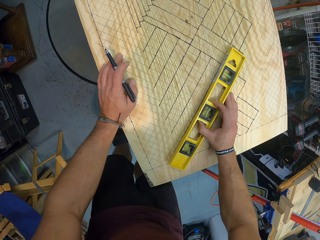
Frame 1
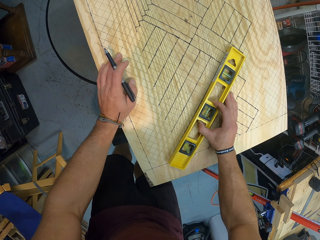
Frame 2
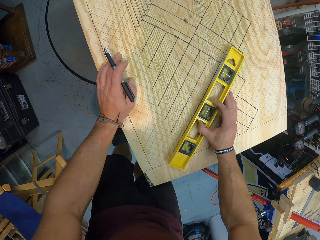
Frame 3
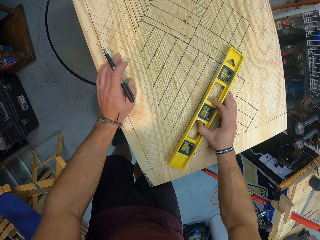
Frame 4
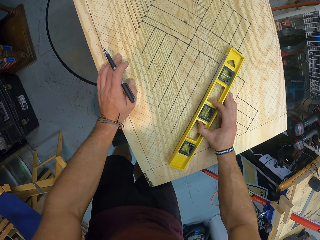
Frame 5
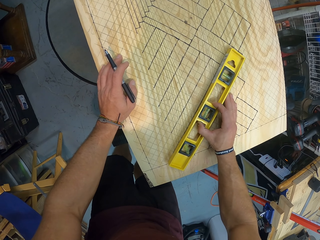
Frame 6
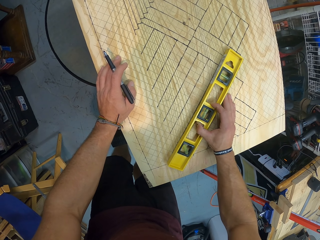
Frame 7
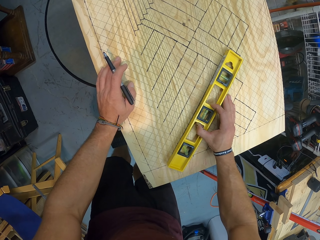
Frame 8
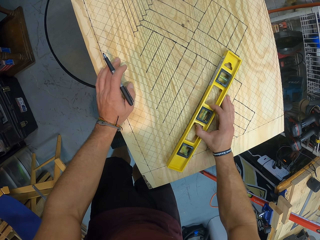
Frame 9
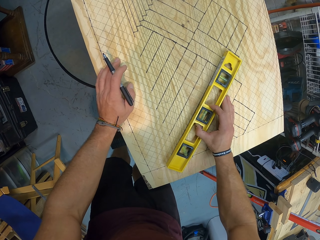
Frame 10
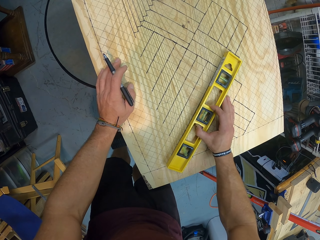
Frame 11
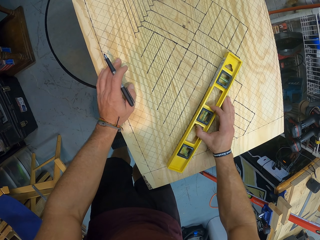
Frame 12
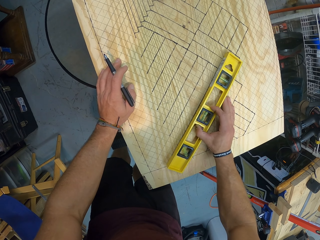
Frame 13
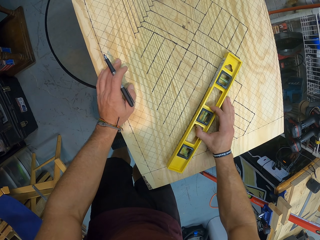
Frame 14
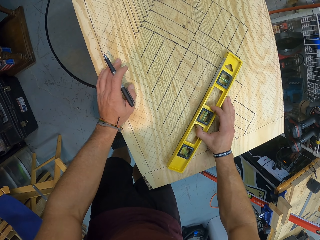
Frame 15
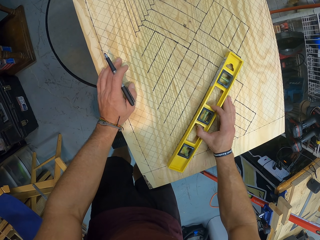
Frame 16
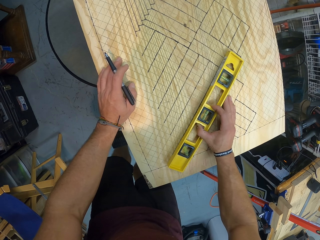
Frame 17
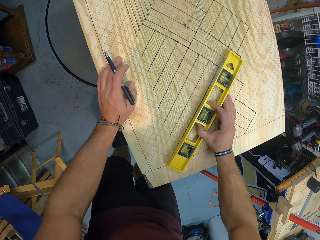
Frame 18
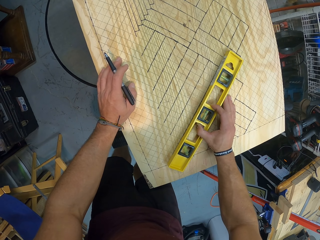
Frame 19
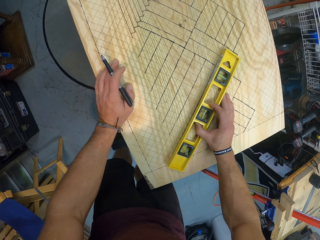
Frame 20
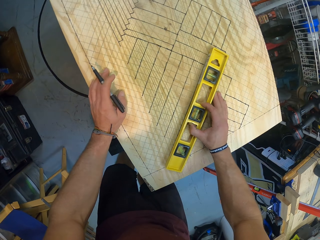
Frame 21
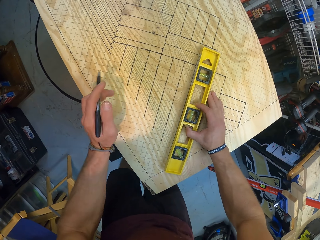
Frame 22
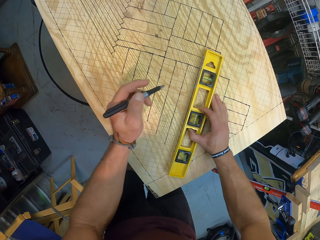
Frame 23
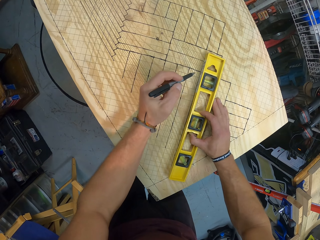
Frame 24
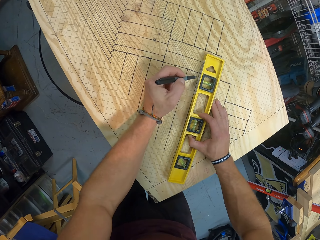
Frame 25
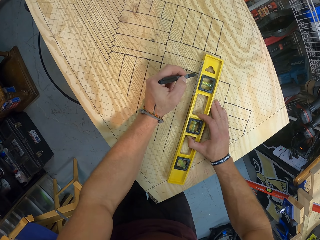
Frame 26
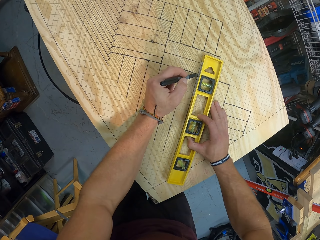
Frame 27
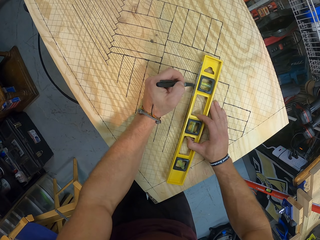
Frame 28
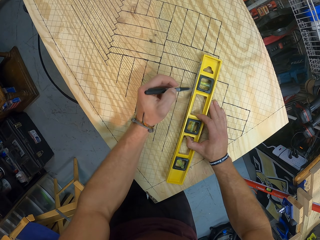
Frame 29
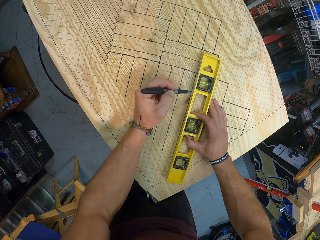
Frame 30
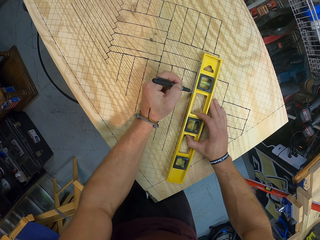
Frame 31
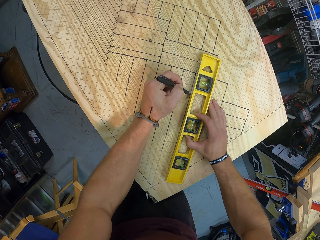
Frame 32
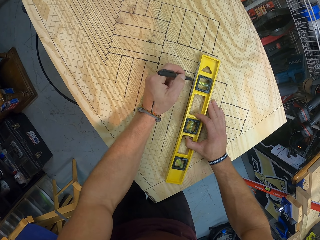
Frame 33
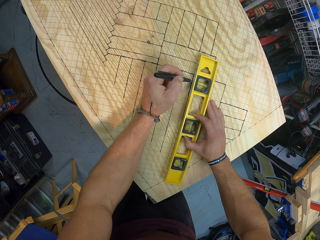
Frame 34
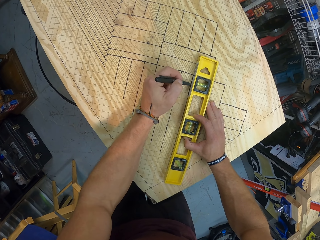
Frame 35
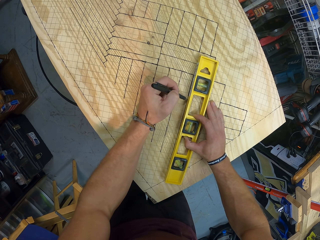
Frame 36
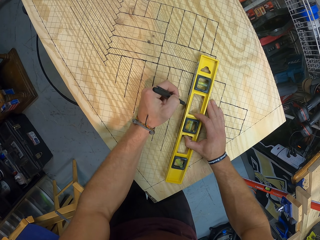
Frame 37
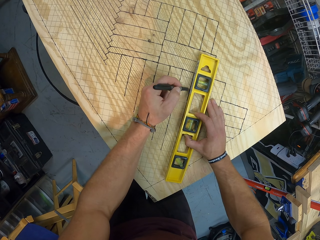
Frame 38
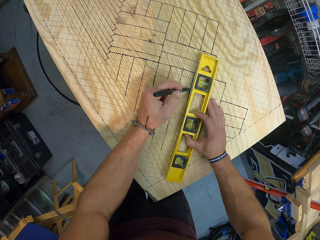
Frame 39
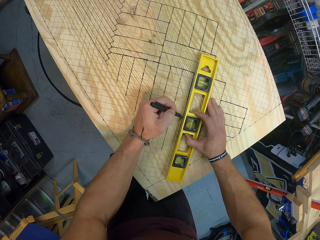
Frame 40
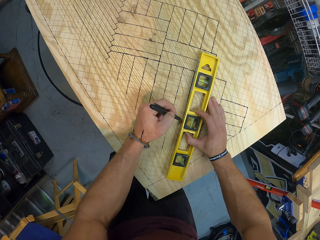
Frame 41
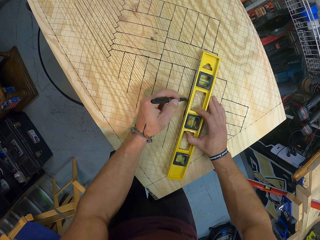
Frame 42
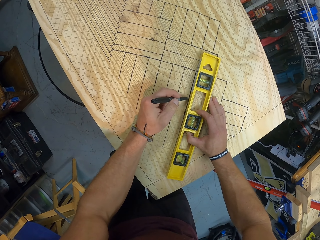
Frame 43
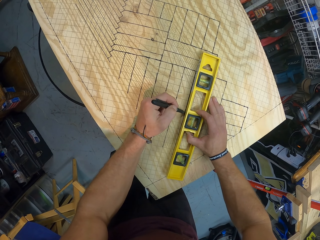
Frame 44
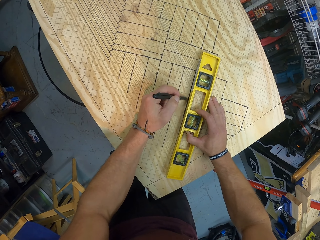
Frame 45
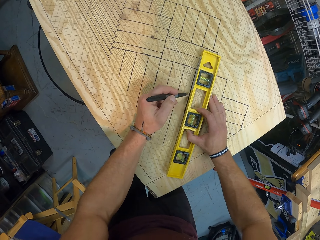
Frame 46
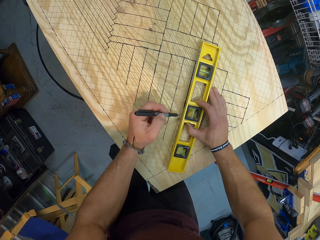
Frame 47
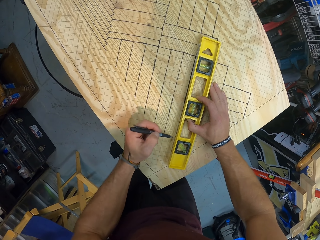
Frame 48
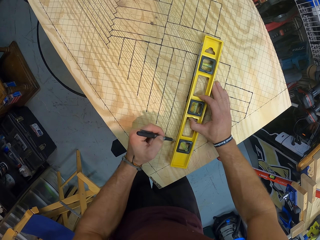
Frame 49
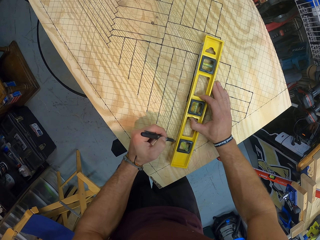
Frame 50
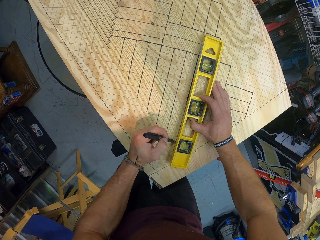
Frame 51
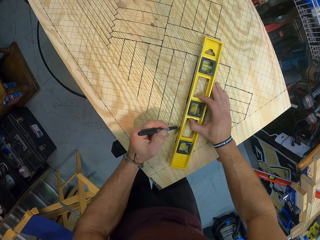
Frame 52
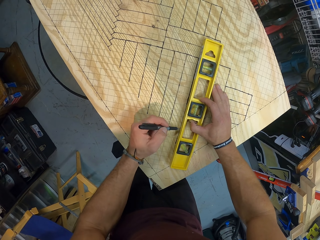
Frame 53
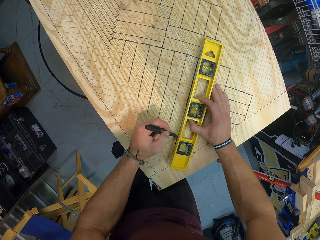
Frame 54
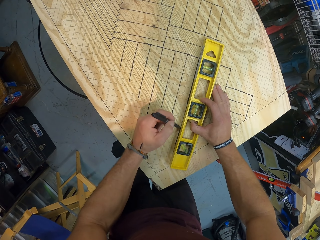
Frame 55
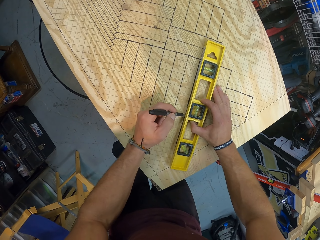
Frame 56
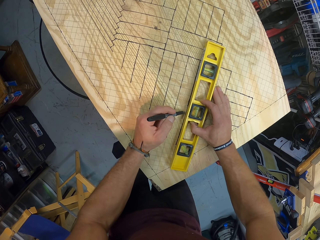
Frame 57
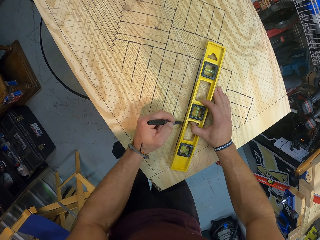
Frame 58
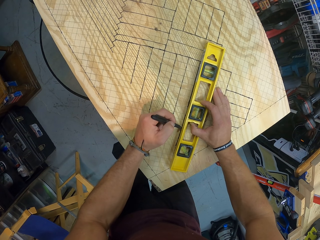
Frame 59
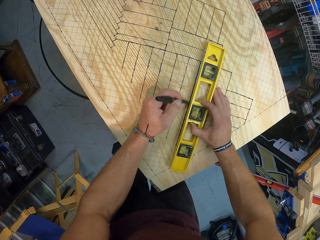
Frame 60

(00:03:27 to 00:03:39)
The camera wearer draws a line on the wooden board with the pen with his left hand.

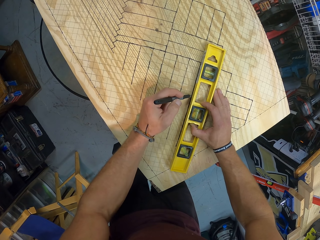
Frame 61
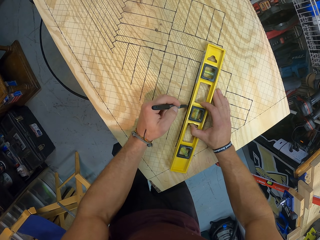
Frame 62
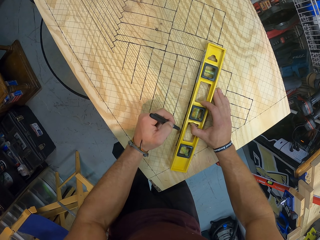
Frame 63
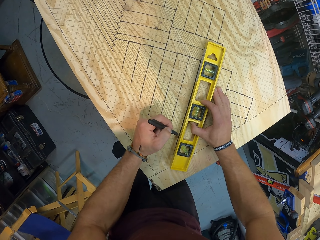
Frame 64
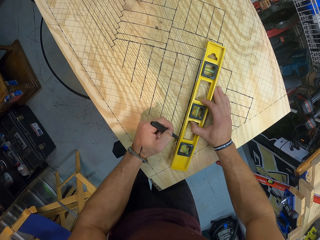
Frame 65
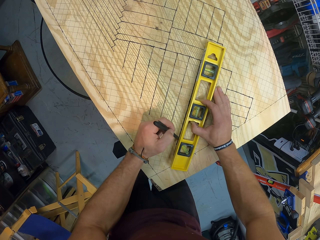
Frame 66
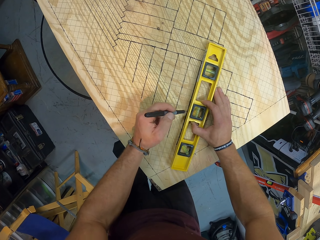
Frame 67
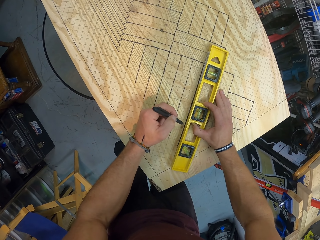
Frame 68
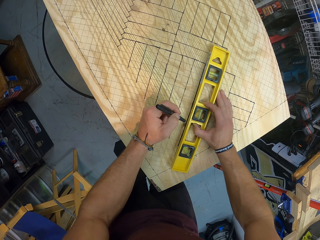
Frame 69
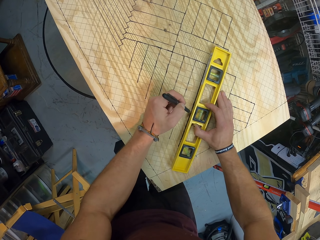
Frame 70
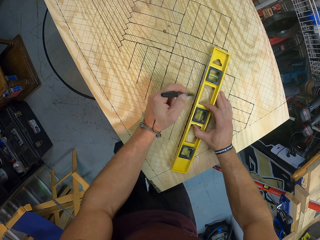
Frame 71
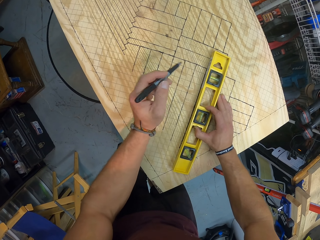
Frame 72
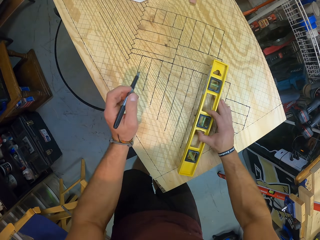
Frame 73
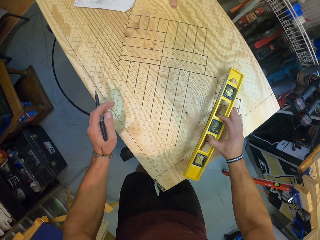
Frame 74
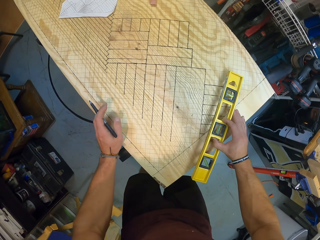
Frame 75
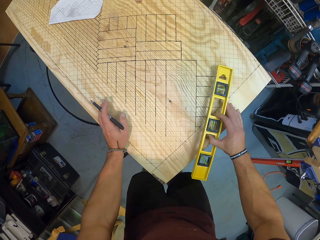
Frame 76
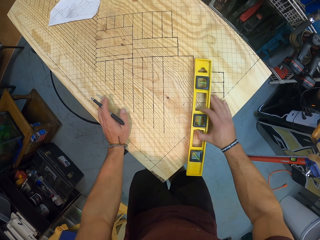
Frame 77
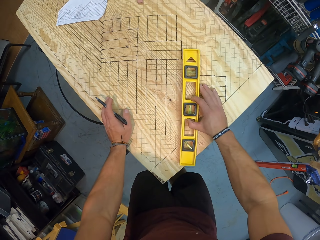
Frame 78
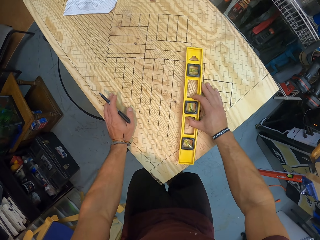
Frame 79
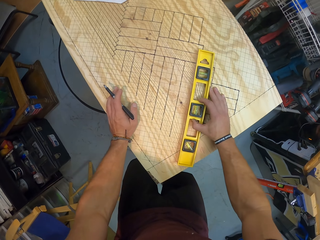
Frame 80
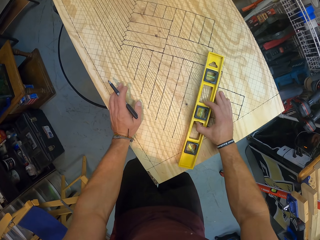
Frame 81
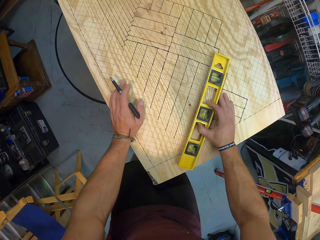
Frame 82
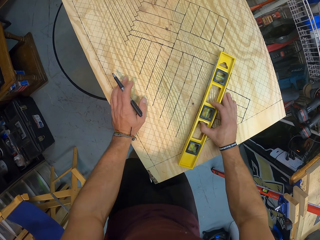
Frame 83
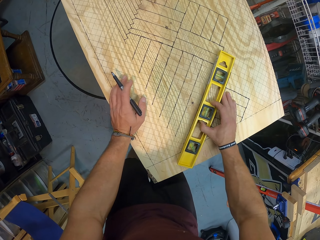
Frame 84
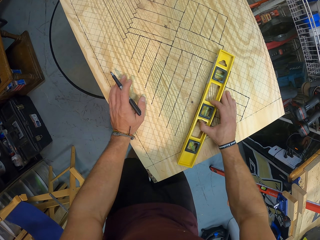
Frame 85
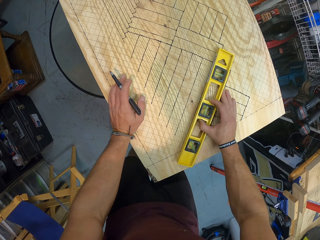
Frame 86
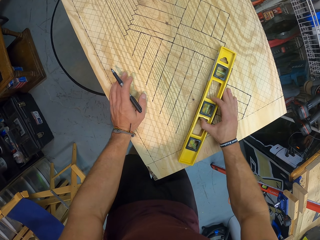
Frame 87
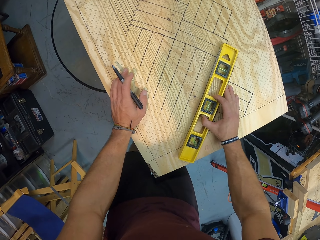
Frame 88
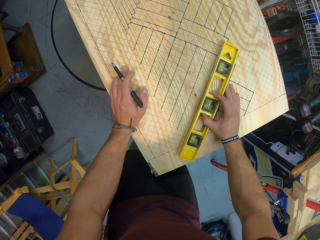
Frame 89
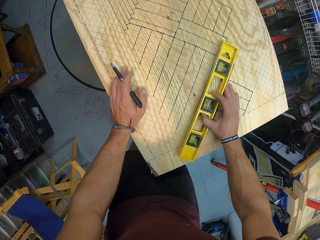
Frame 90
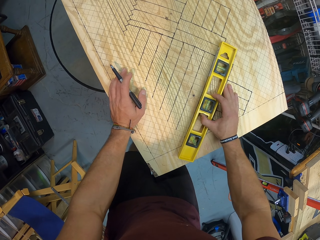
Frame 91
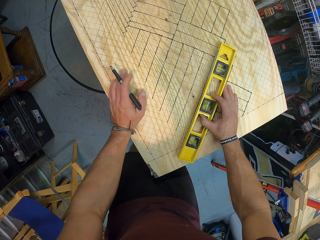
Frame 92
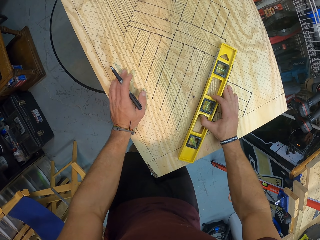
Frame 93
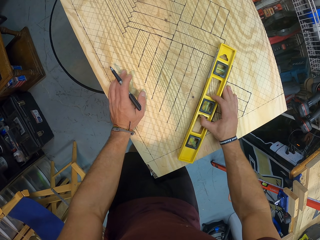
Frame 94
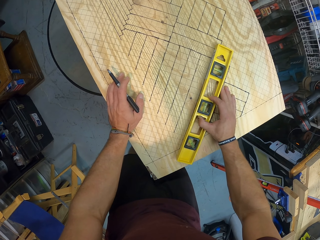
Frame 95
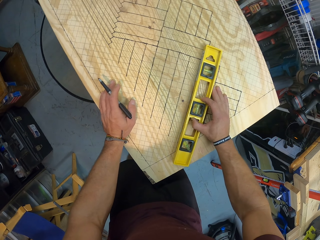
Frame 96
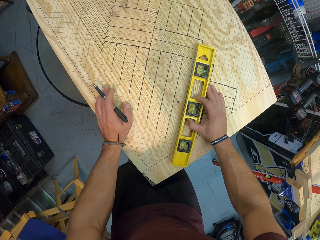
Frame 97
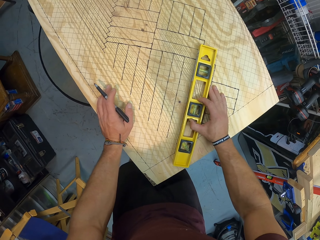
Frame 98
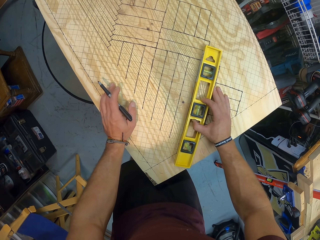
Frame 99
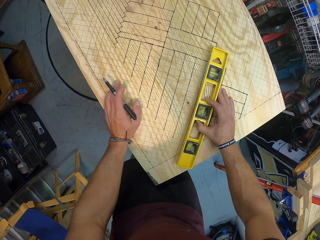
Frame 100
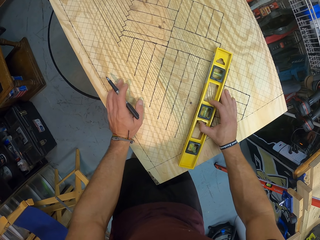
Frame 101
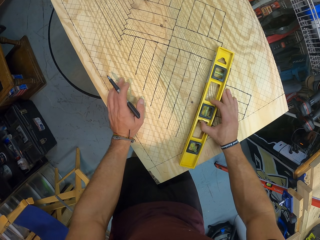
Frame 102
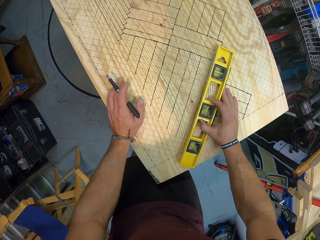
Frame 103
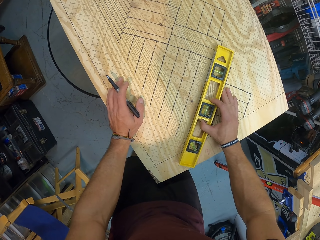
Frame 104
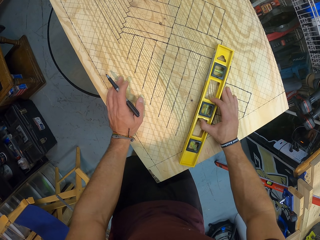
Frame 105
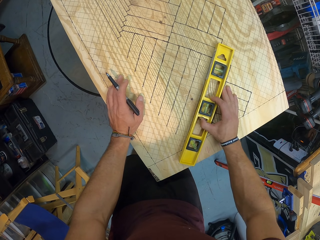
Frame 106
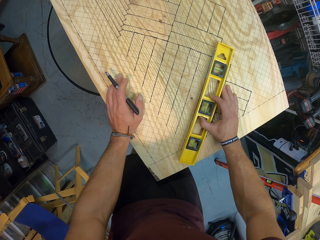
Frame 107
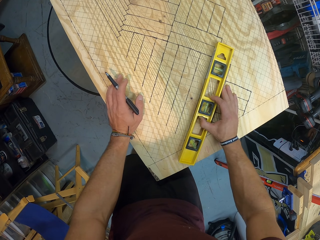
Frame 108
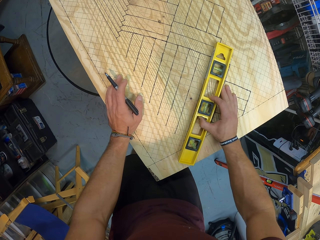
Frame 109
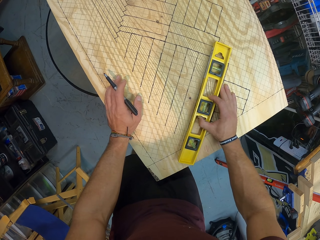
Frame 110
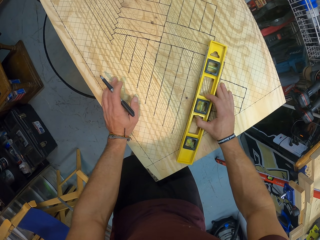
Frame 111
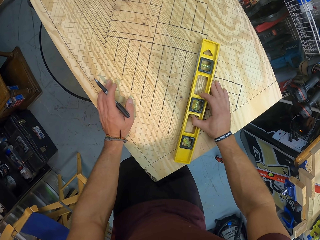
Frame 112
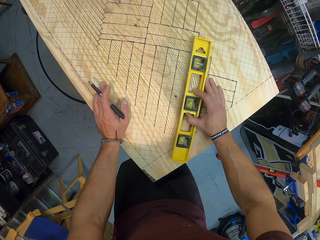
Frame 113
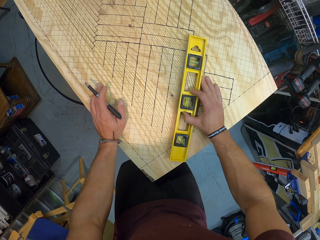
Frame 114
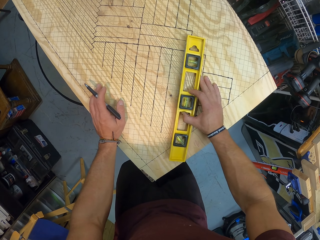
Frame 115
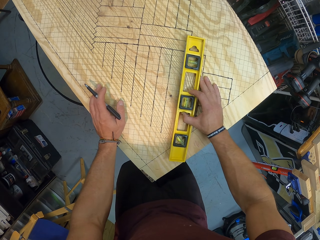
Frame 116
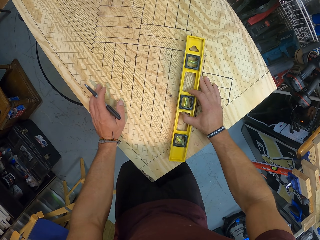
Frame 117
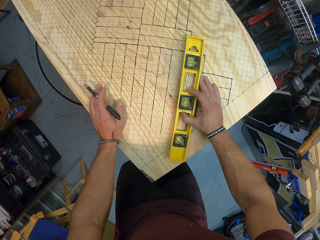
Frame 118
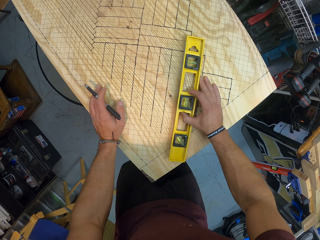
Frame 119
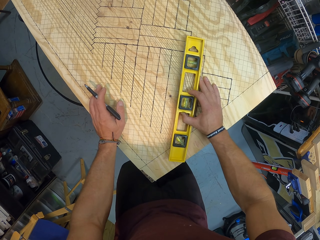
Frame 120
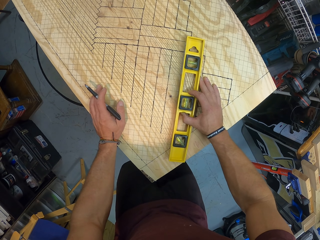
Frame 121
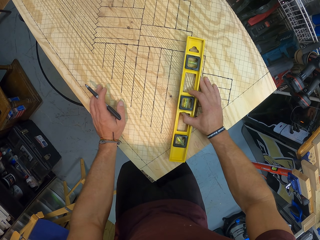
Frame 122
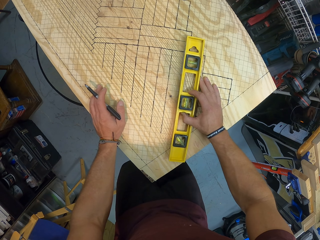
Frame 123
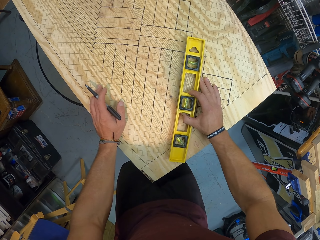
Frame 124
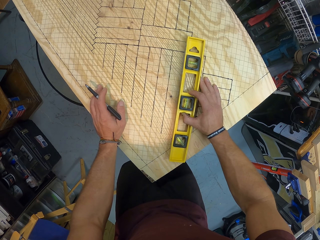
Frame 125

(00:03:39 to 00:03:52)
The camera wearer lifts the spirit level or torpedo from the wooden board with his right hand. He places his left hand on the wooden board. He measures the wooden board with the spirit level in his right hand. He aligns the torpedo on the board.
